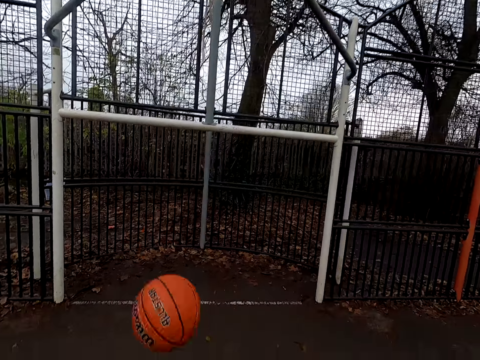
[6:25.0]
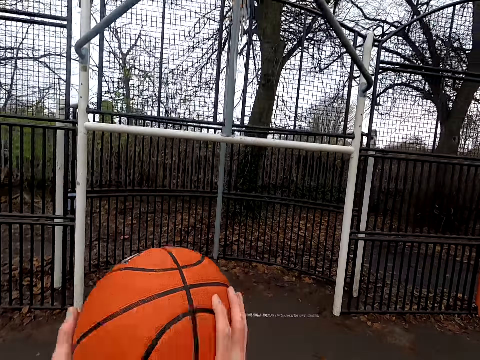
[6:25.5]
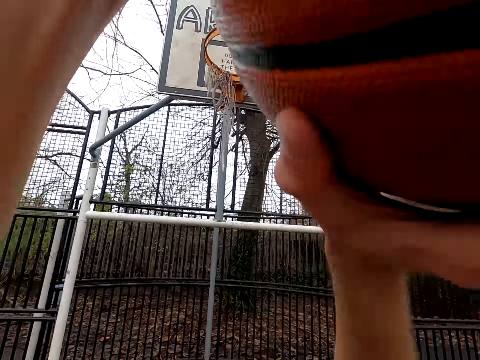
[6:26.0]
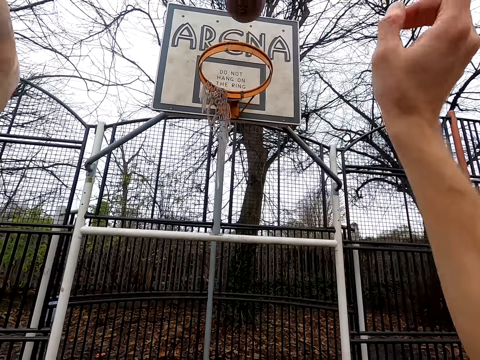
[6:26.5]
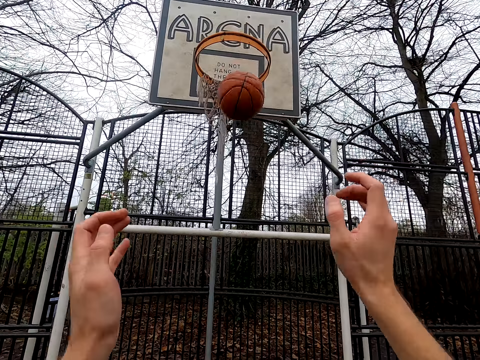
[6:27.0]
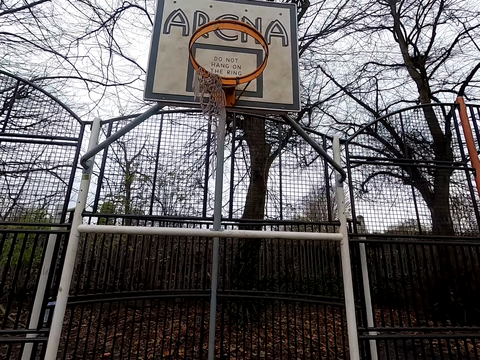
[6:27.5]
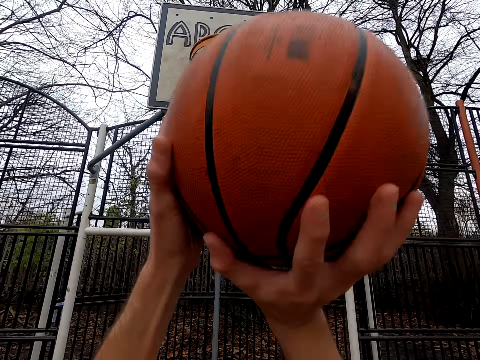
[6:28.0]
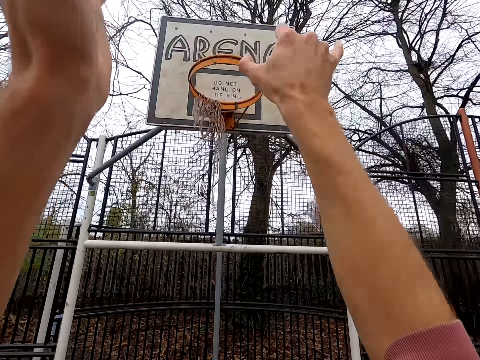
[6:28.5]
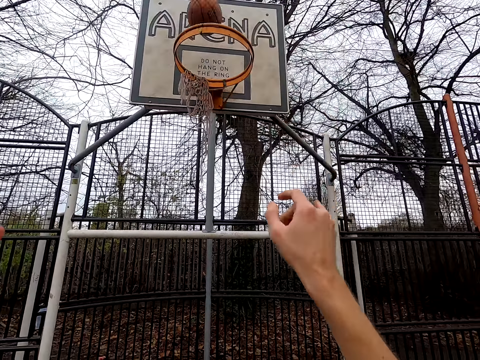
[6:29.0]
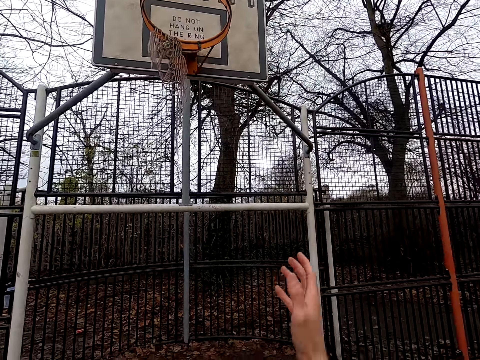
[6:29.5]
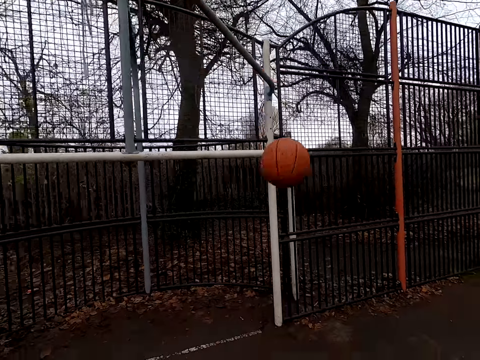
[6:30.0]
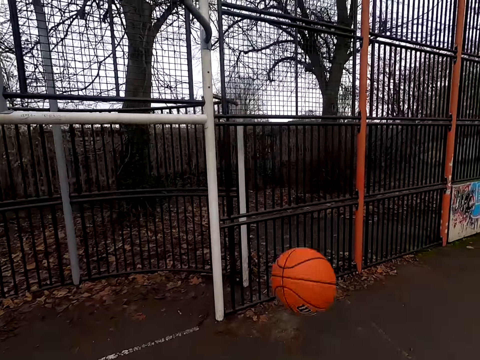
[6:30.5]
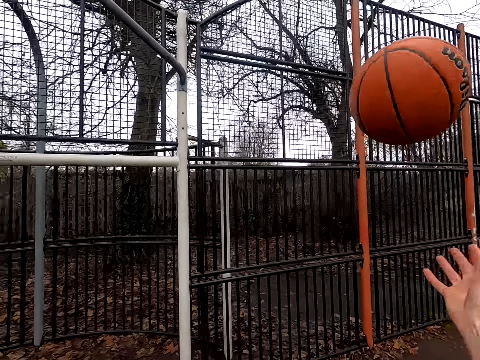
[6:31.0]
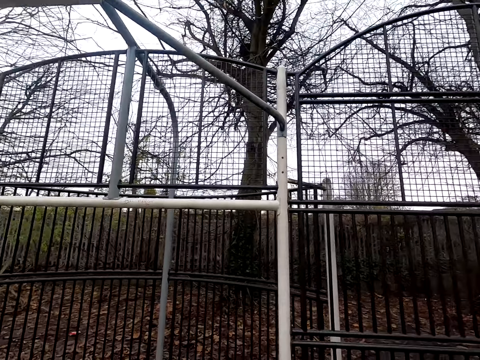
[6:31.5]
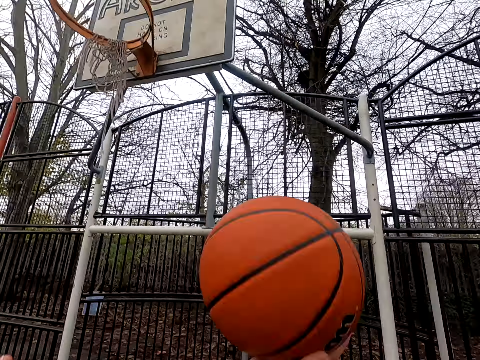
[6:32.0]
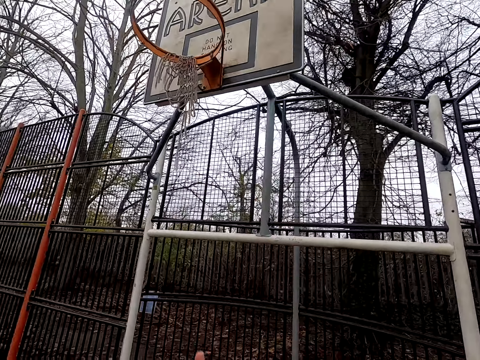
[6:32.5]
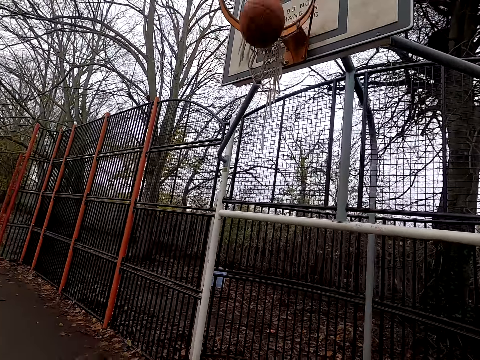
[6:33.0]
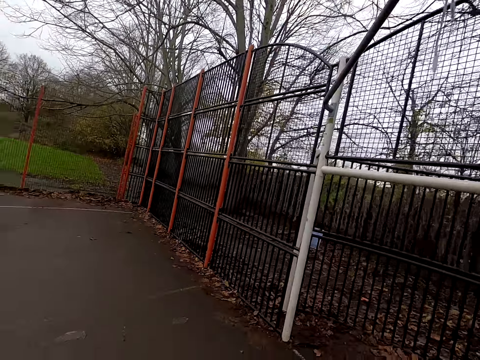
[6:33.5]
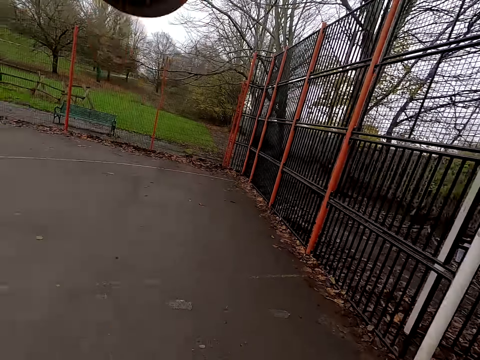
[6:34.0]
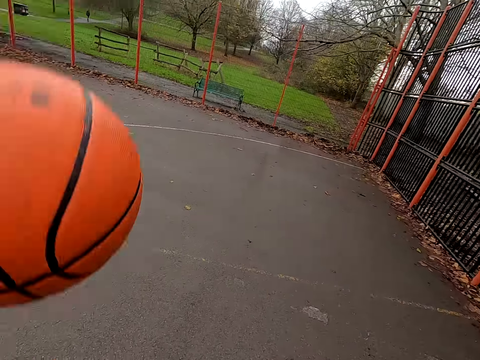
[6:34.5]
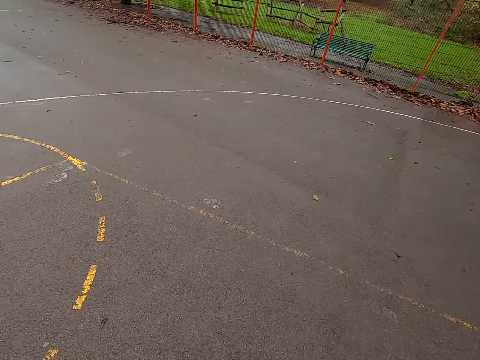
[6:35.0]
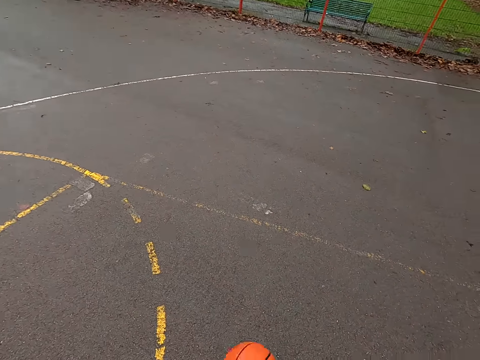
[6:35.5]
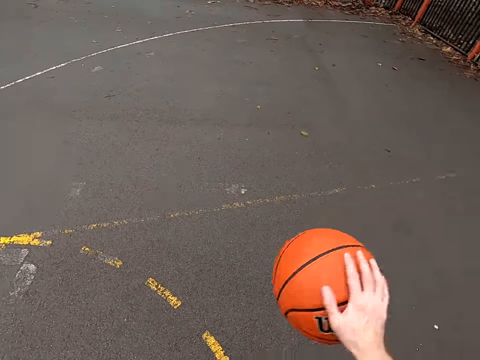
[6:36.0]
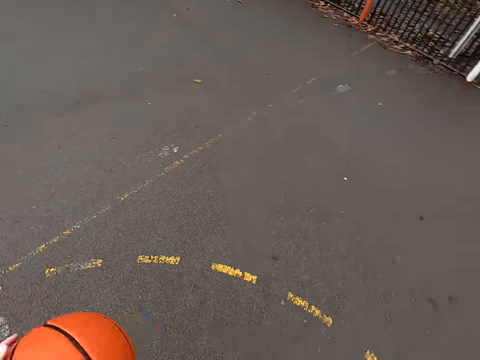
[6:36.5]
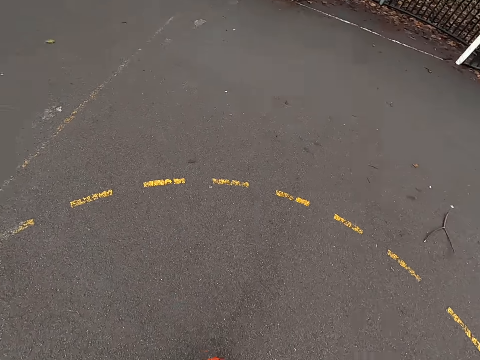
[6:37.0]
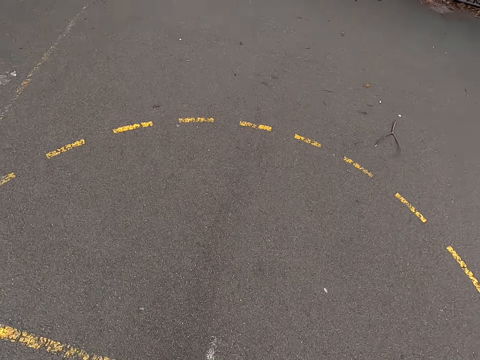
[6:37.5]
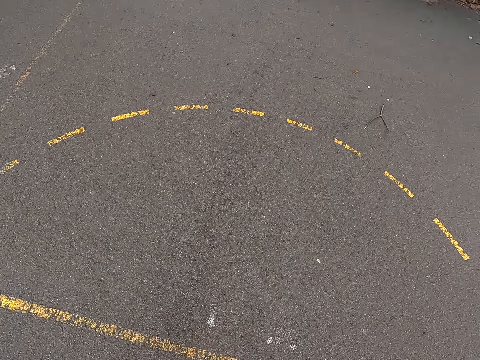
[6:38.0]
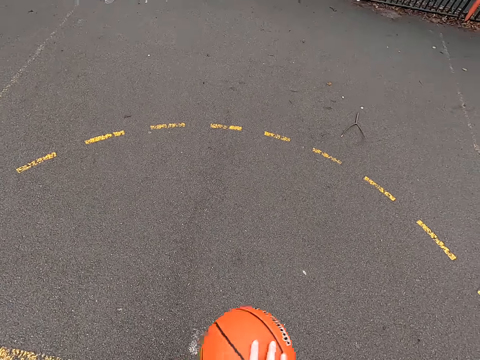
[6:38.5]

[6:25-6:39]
The camera wearer takes the ball and shoots the ball. They take the ball and shoot the ball. They walk around. They bounce the ball, take the ball, and shoot. They walk around. They dribble the ball.

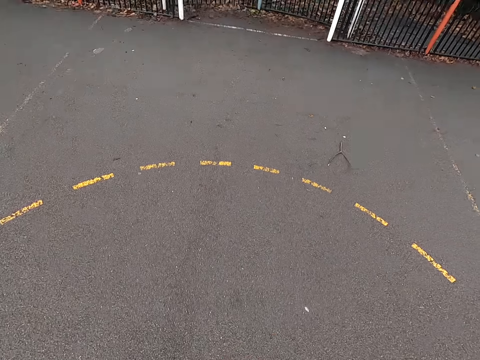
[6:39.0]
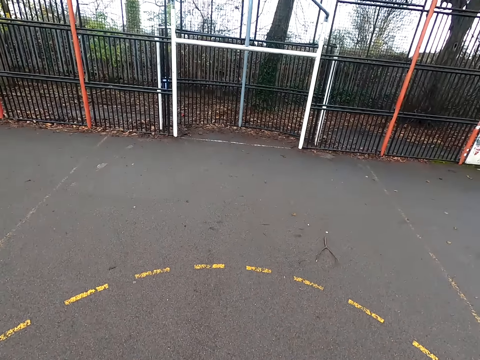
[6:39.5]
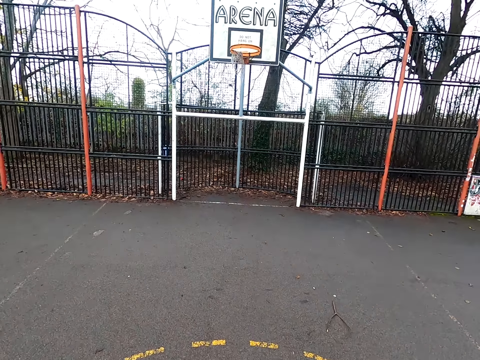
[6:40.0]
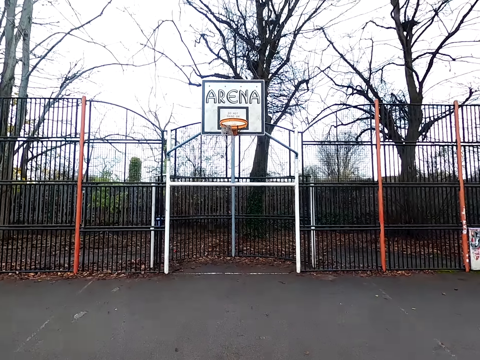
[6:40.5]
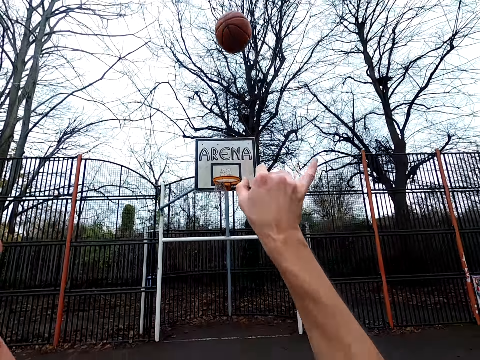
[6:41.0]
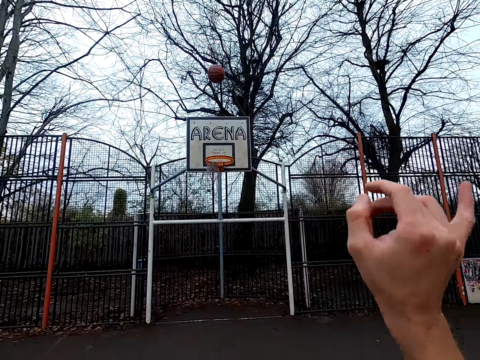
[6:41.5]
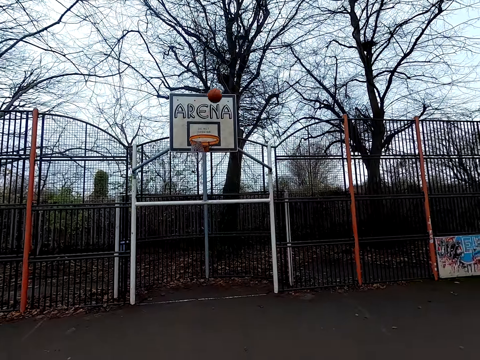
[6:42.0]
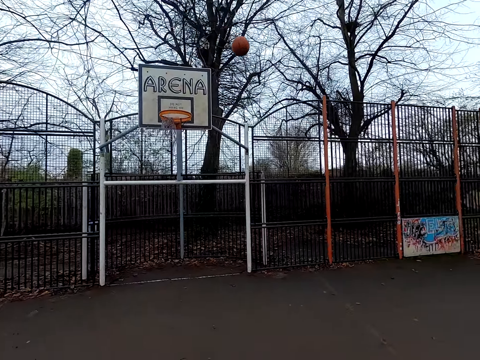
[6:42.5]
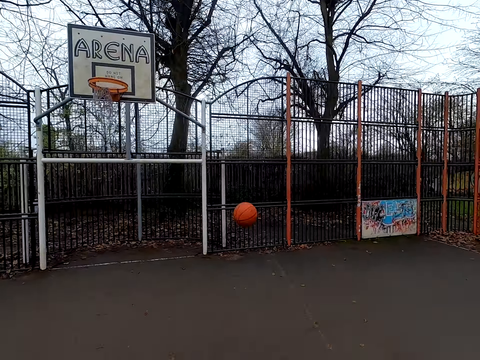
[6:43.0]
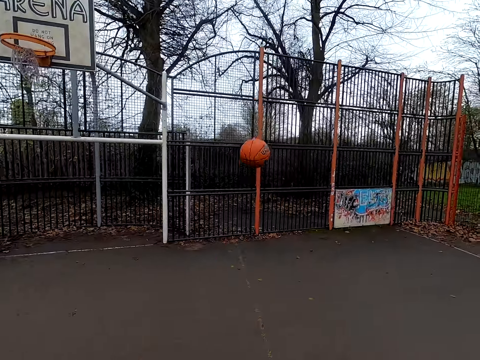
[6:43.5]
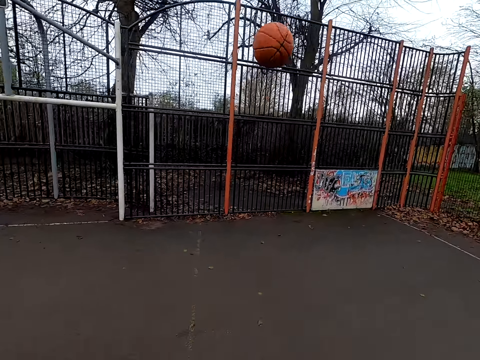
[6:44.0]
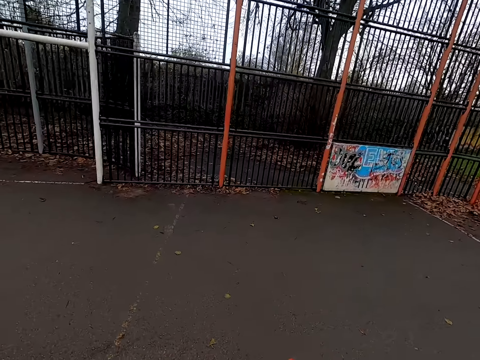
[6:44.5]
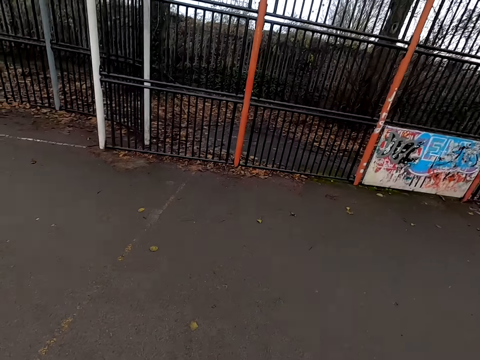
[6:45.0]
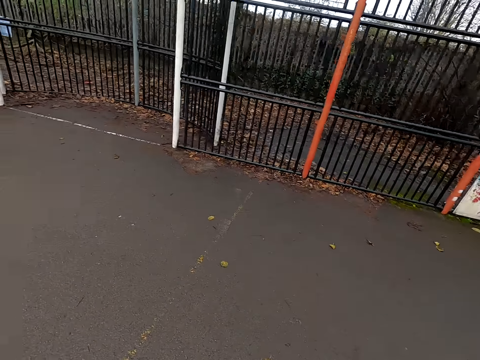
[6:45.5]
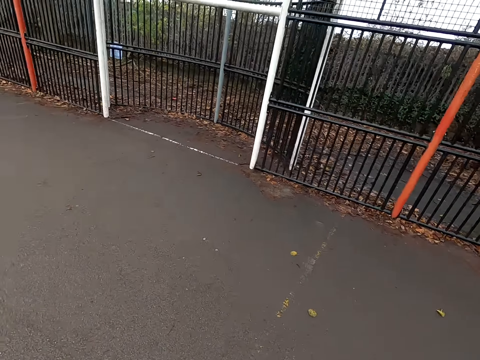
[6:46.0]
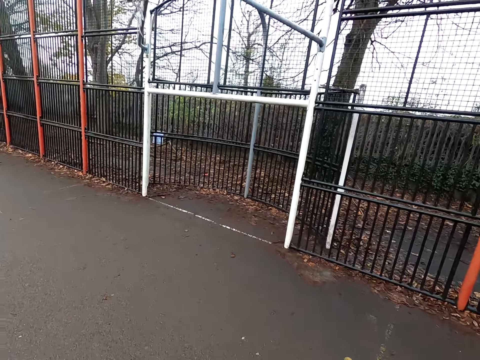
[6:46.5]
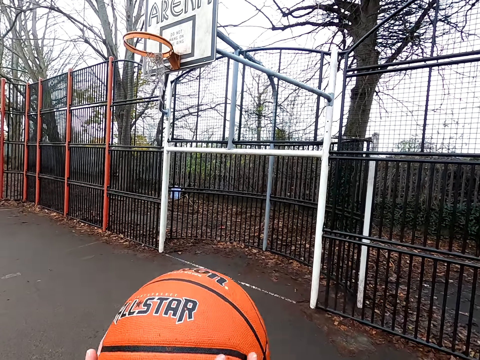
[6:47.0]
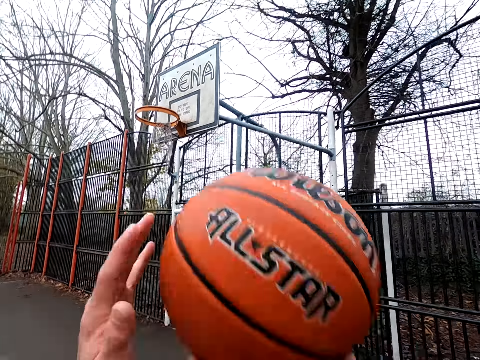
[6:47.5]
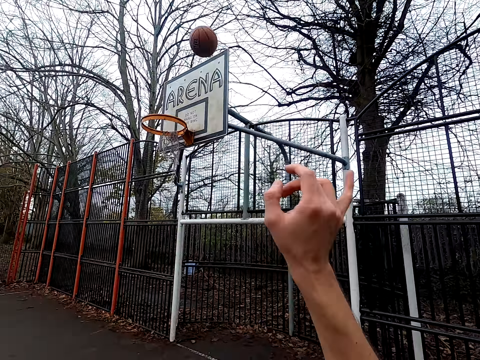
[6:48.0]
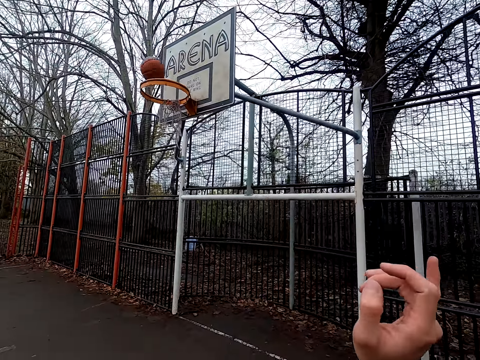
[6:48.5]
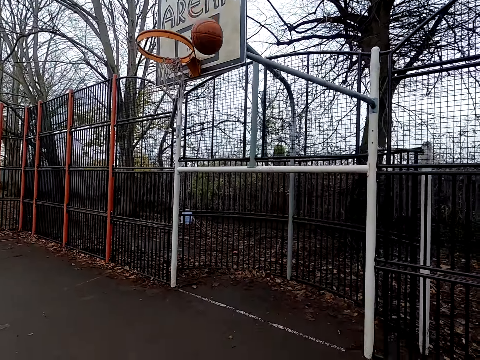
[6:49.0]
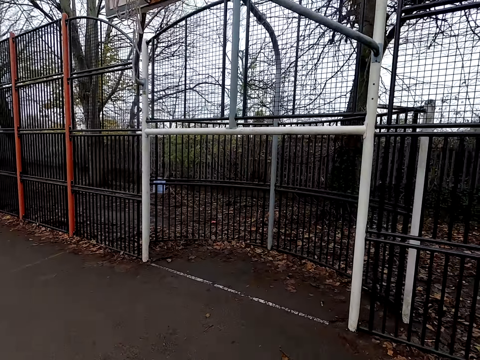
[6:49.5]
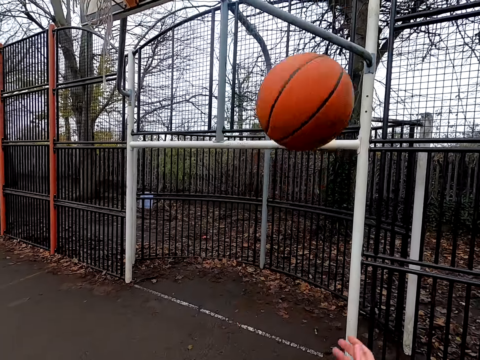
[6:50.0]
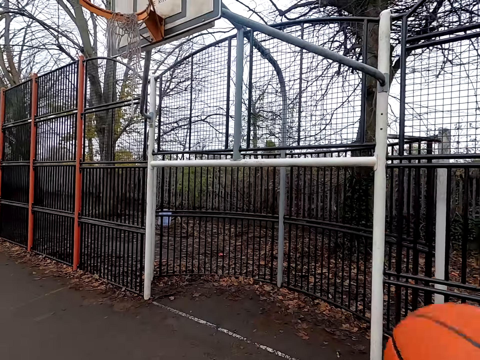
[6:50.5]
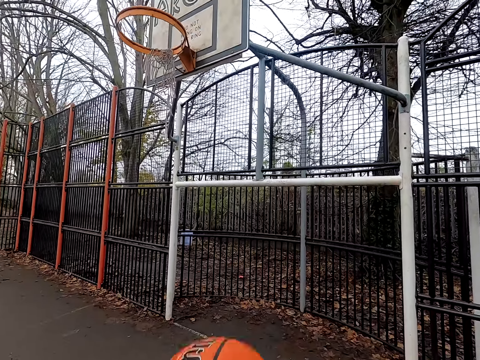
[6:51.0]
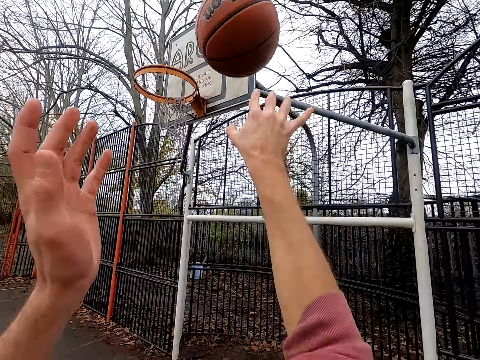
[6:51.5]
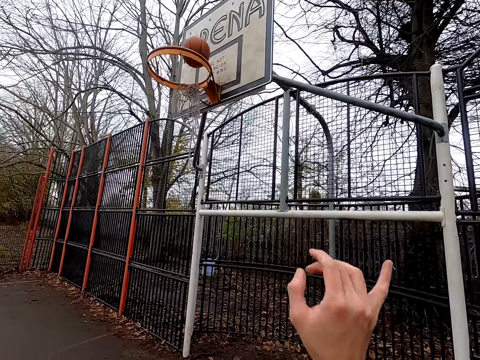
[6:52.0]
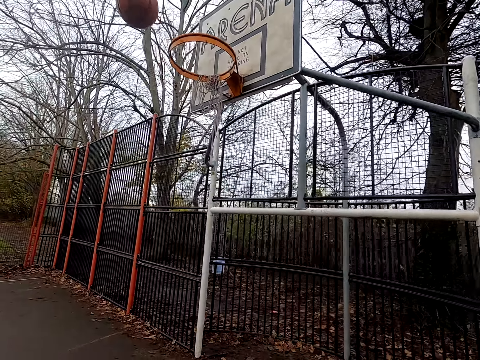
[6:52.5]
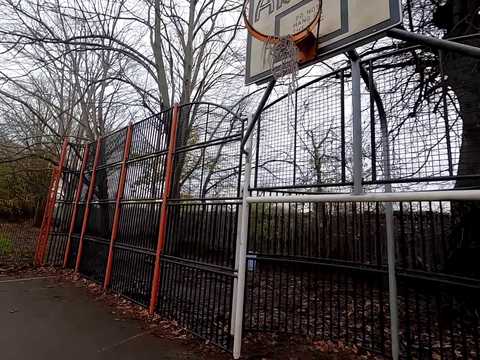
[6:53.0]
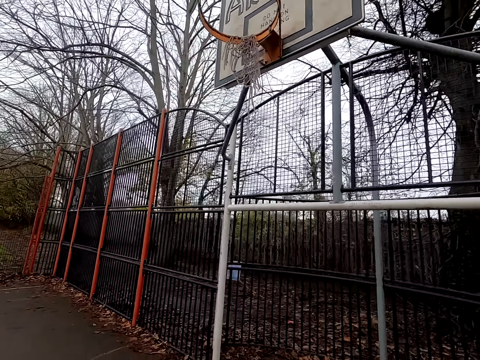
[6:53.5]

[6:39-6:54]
The camera wearer shoots the ball. They walk around. They take the ball and bounce the ball. They shoot the ball. They take the ball and shoot the ball.
